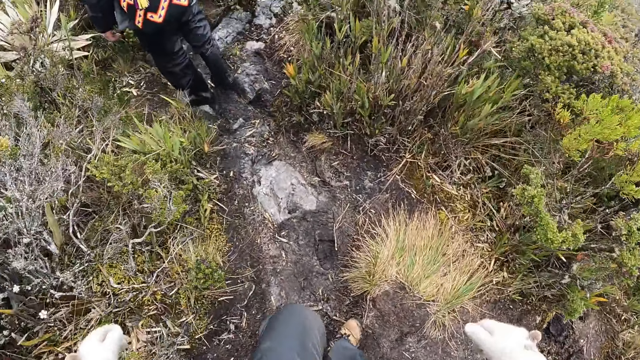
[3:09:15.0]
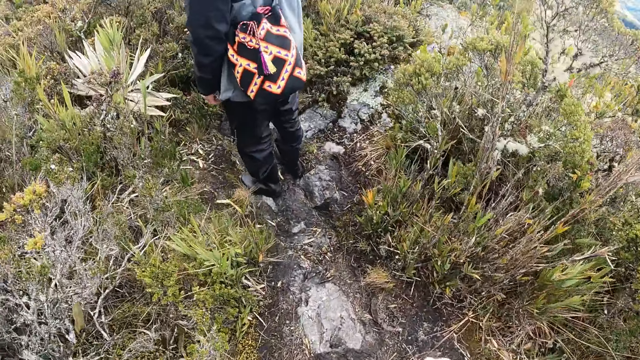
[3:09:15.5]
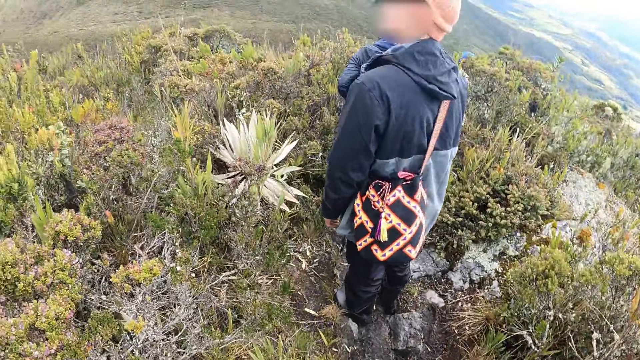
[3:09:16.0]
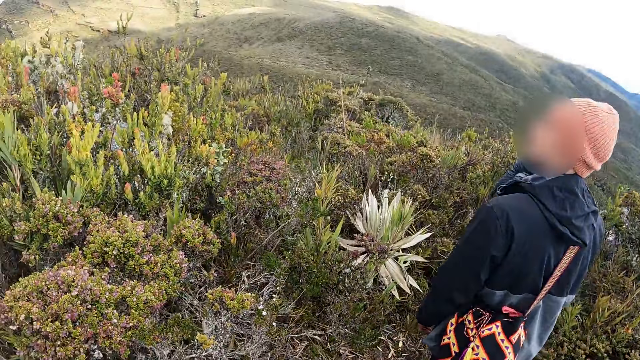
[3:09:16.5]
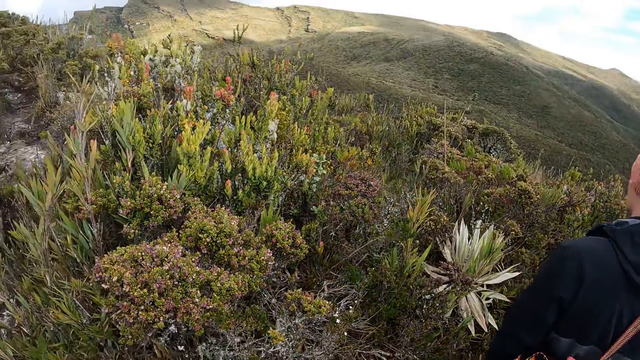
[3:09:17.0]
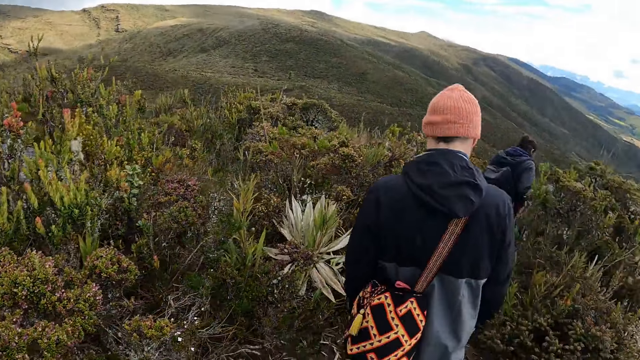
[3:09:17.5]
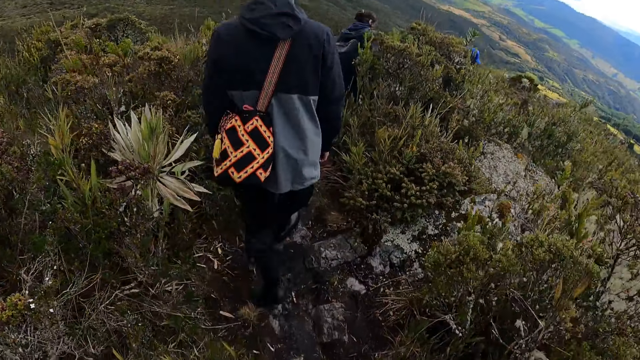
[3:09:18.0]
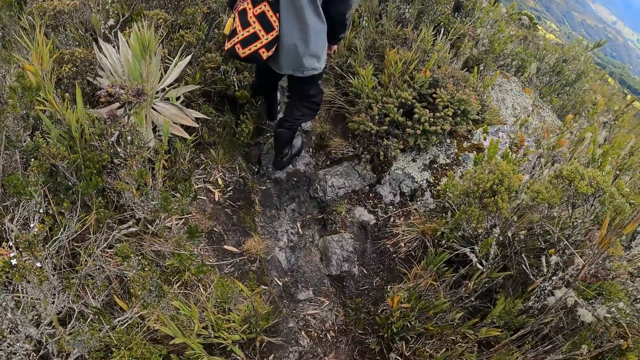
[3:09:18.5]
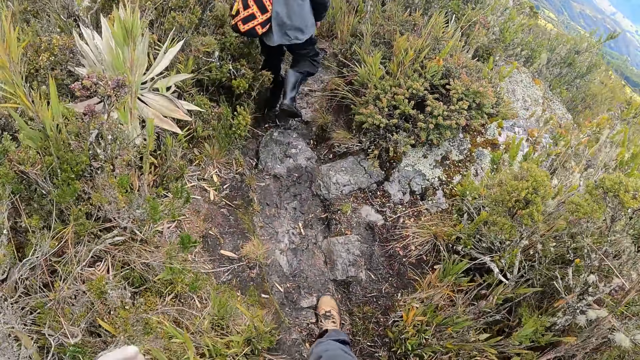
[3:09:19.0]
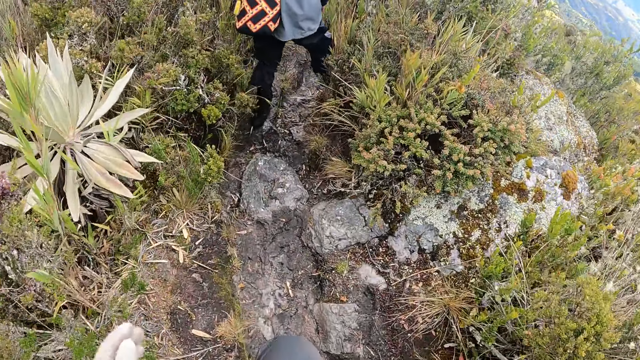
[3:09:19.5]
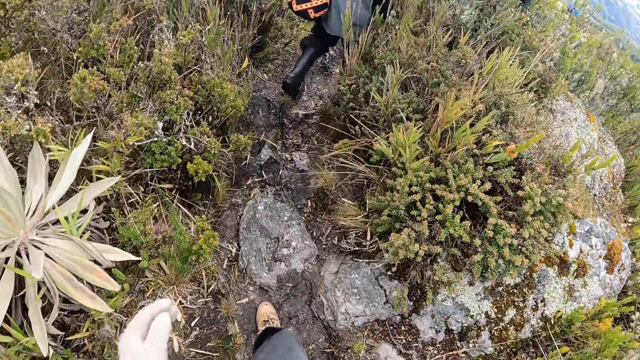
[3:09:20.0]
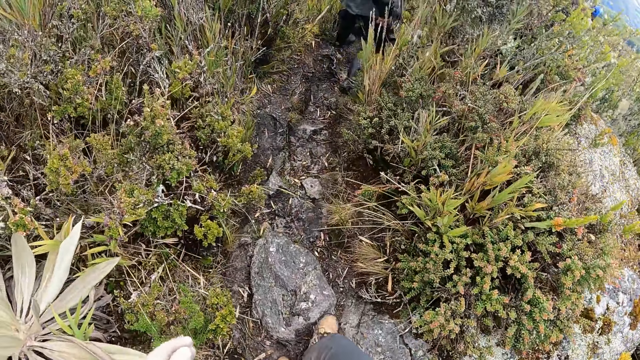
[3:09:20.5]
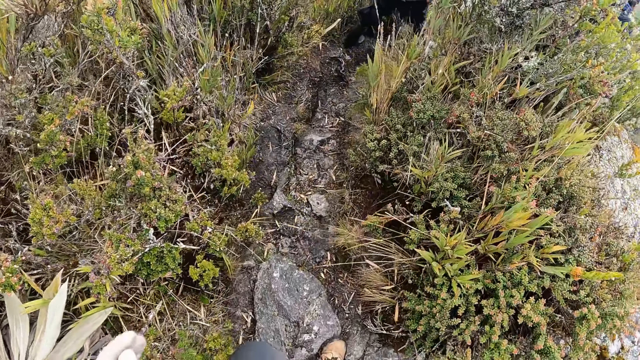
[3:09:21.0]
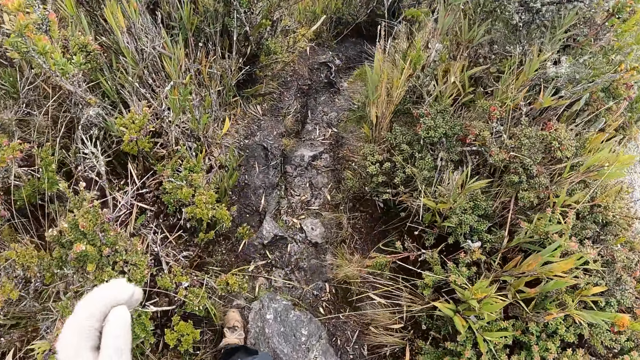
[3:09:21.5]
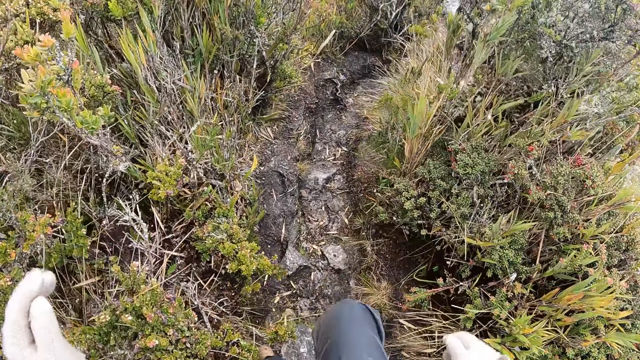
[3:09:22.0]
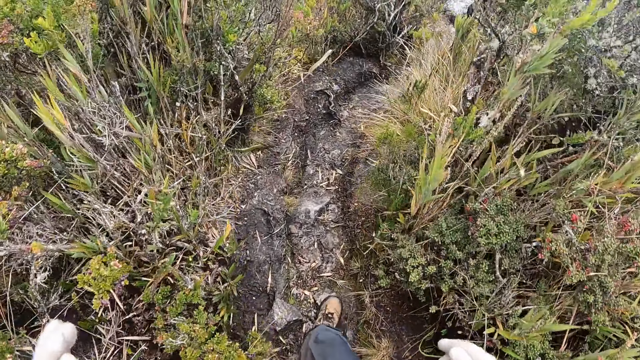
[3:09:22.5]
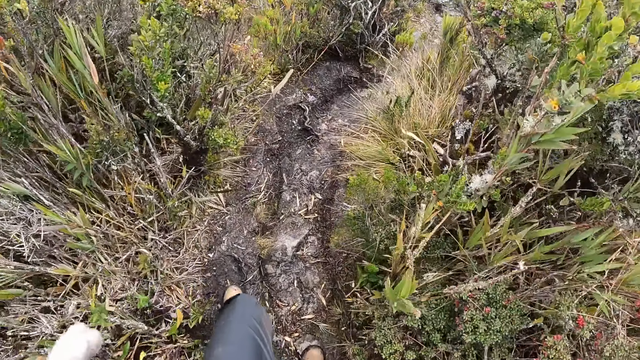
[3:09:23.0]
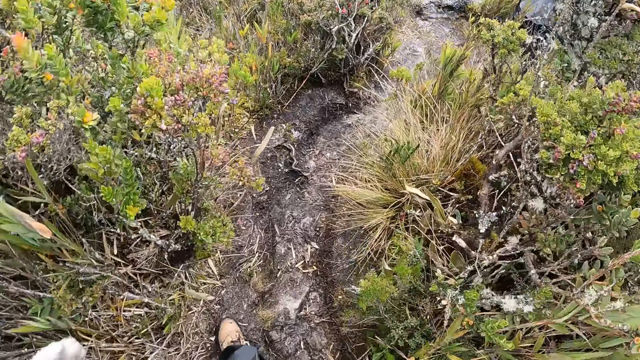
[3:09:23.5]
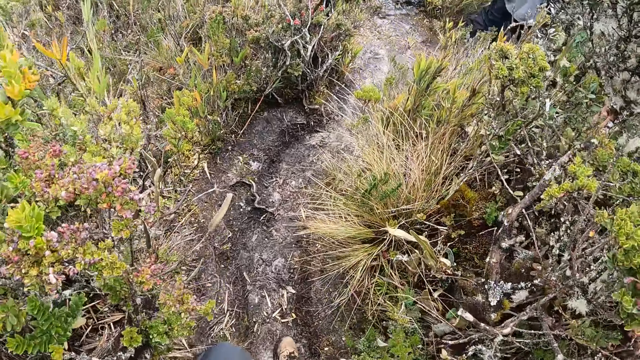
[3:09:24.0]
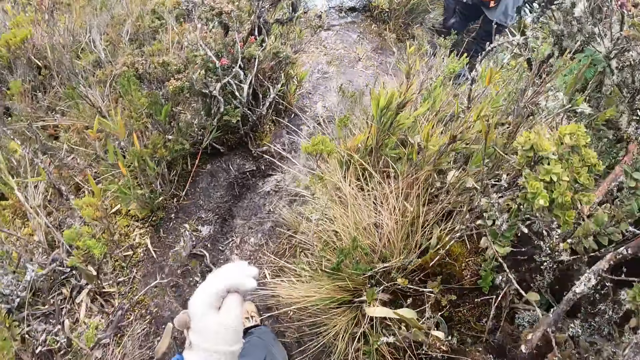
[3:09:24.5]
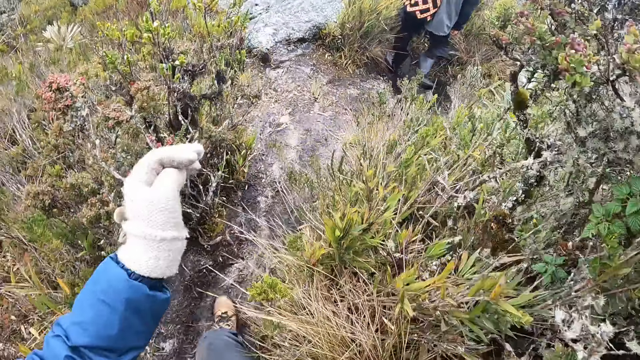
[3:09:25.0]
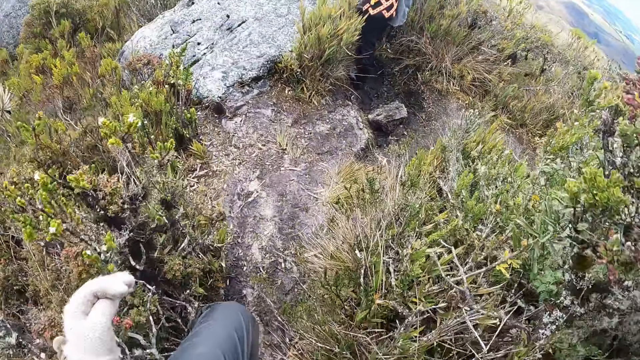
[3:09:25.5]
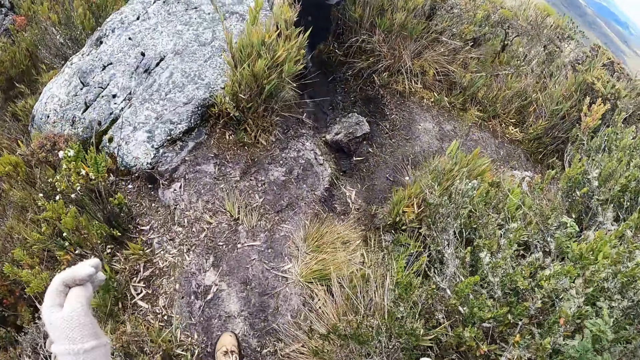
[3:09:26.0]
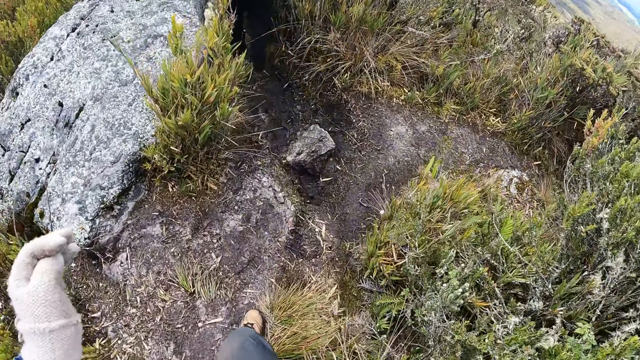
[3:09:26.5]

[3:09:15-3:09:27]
The camera wearer looks around. They walk down the hill.

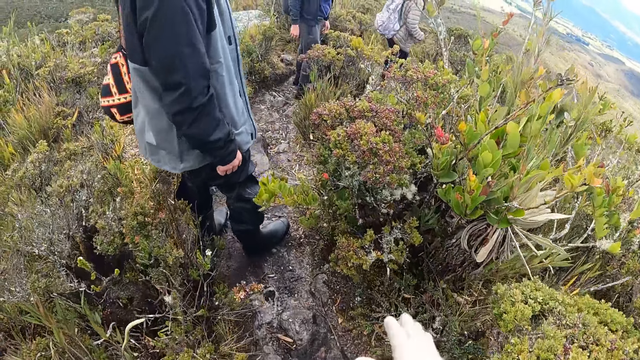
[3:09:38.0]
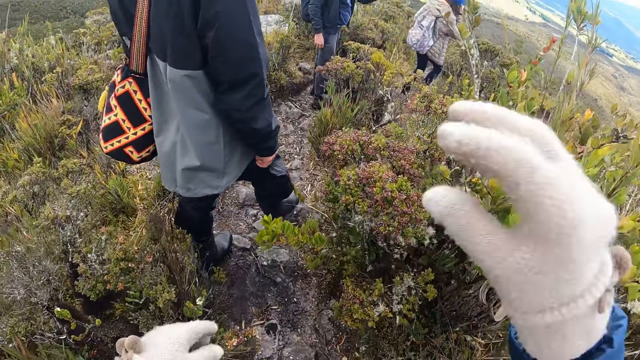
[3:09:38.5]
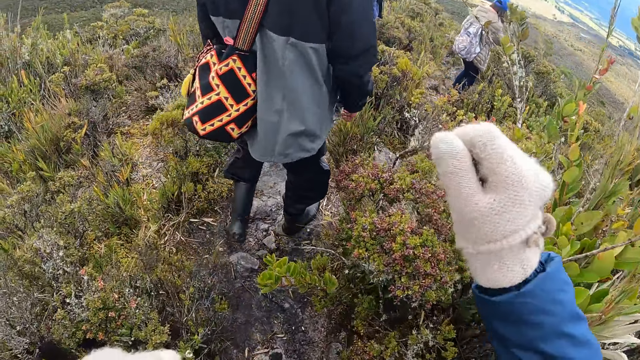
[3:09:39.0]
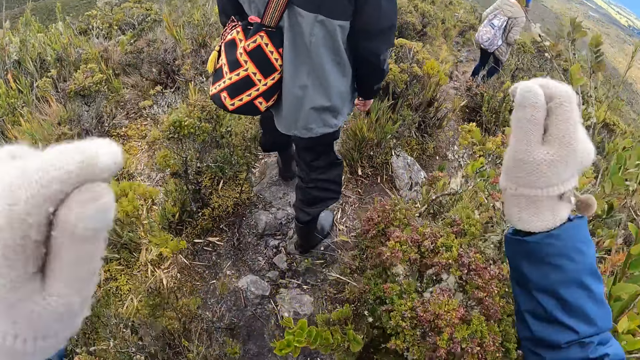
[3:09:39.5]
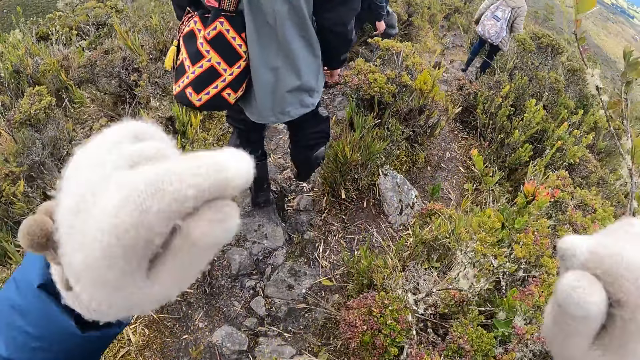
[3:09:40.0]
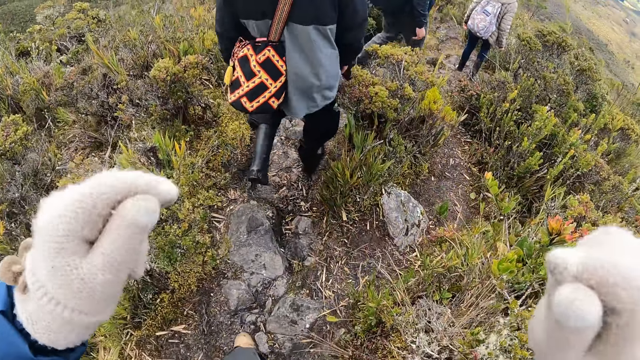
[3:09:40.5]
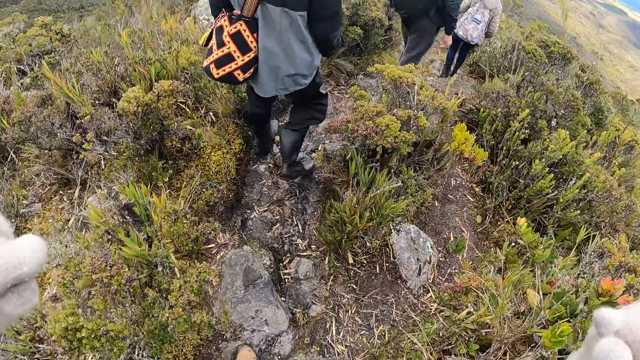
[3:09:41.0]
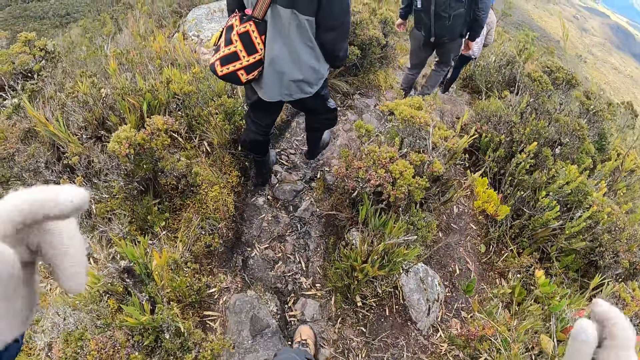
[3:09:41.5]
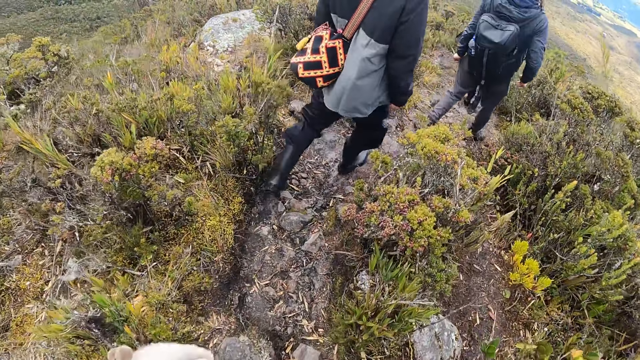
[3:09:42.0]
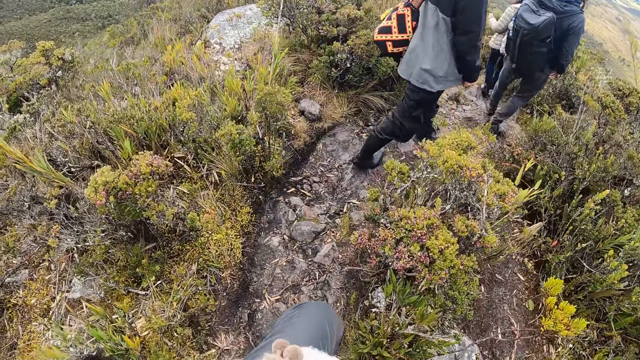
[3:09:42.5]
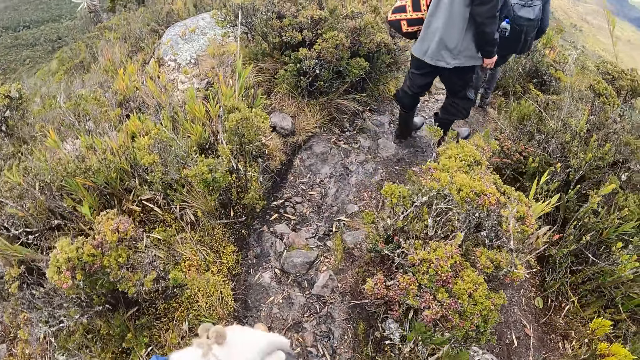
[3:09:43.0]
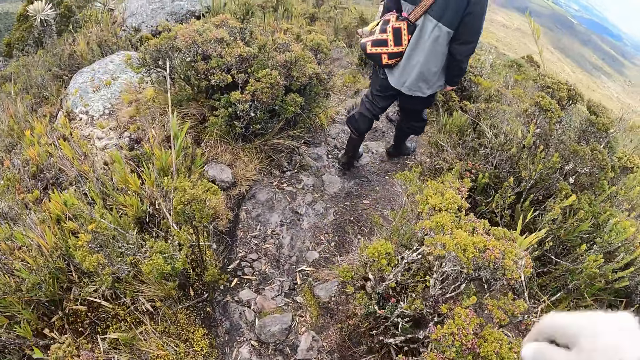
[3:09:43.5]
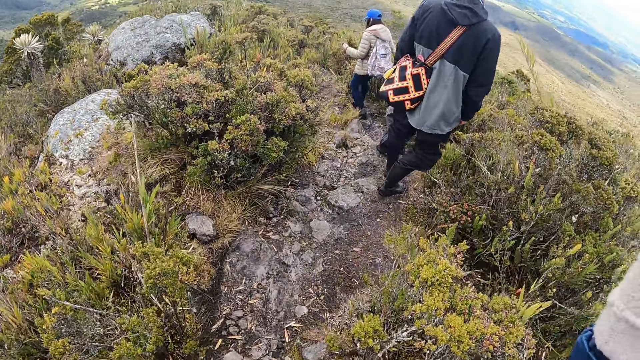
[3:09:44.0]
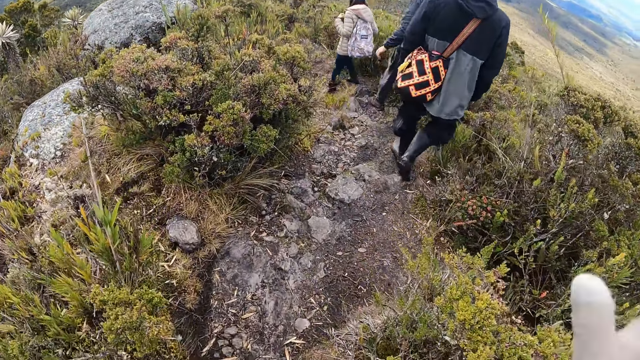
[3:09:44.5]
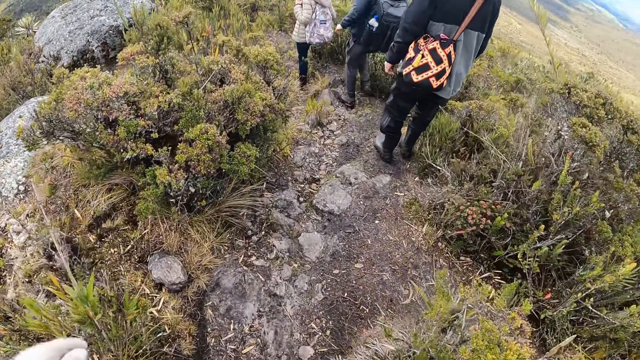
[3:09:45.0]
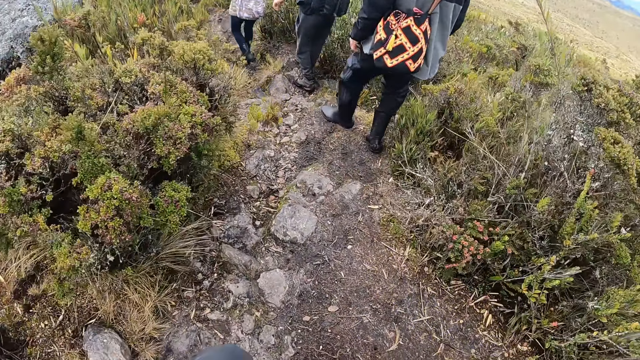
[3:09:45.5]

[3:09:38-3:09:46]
The camera wearer makes a gesture with both hands. They interact with a man and another man on the hill. The first man walks ahead of the camera wearer on the hill. The other man walks ahead of the camera wearer on the hill. The camera wearer walks down the hill.
